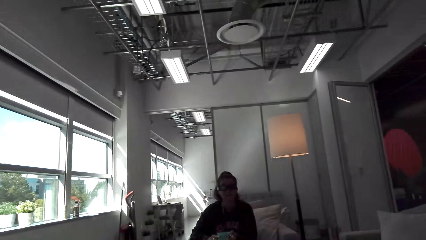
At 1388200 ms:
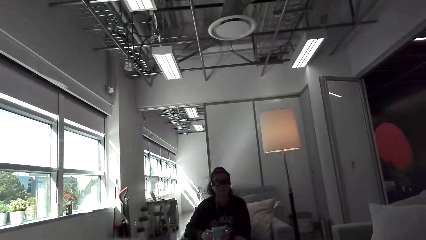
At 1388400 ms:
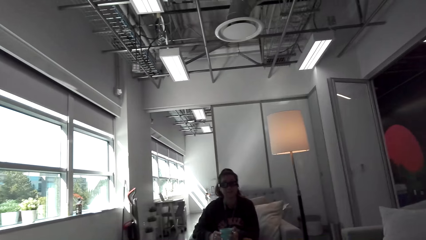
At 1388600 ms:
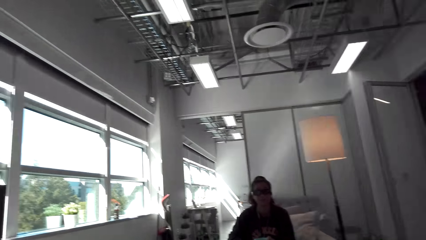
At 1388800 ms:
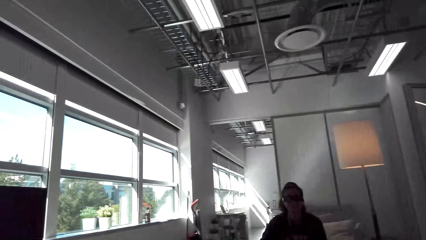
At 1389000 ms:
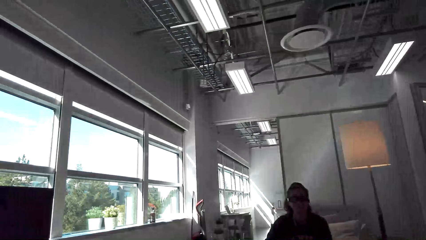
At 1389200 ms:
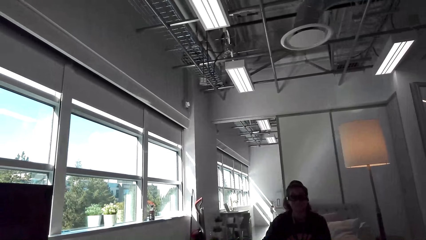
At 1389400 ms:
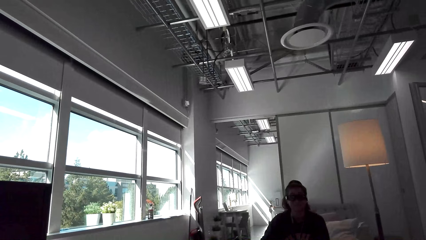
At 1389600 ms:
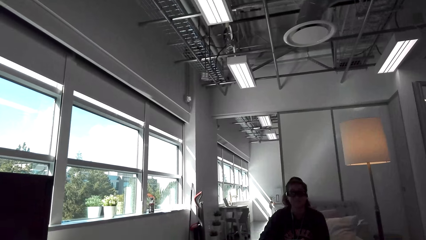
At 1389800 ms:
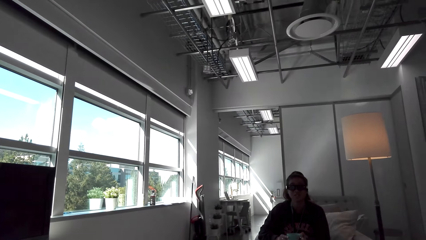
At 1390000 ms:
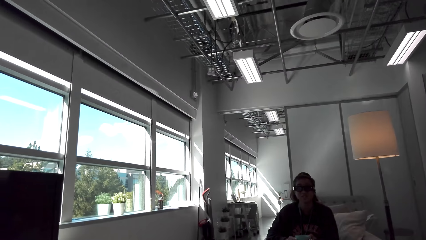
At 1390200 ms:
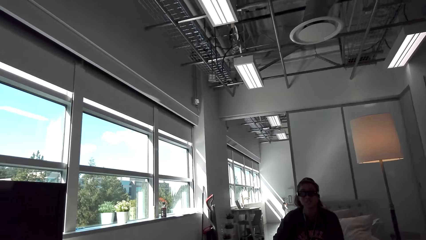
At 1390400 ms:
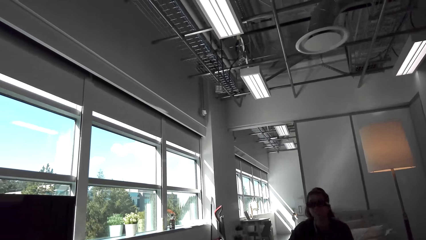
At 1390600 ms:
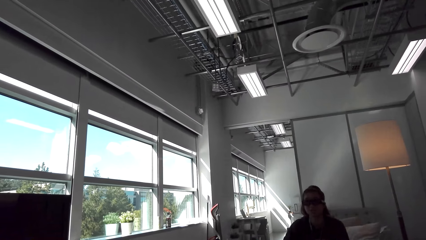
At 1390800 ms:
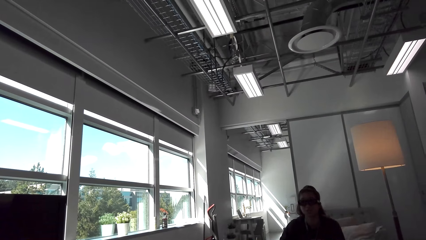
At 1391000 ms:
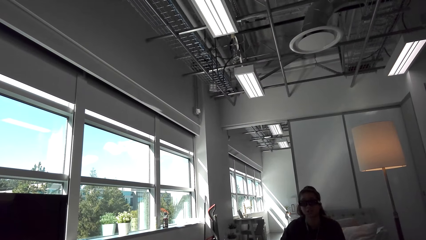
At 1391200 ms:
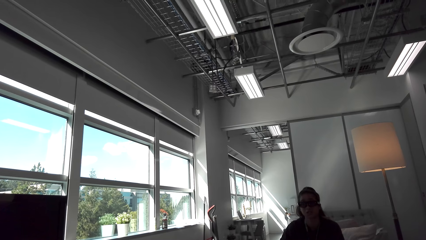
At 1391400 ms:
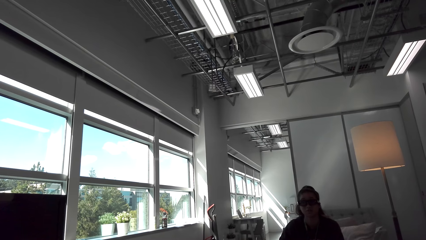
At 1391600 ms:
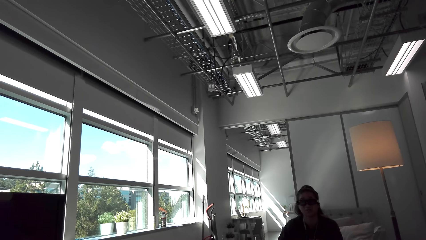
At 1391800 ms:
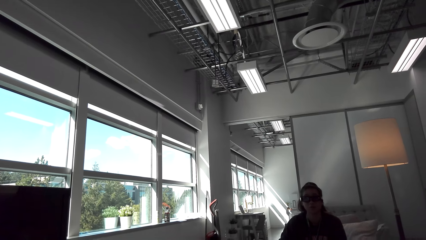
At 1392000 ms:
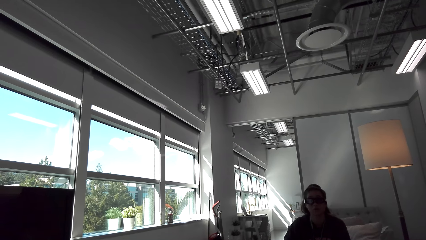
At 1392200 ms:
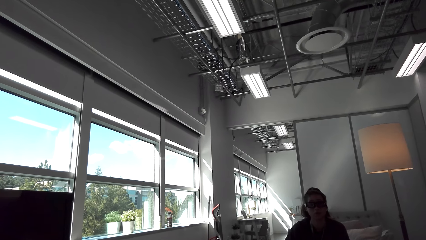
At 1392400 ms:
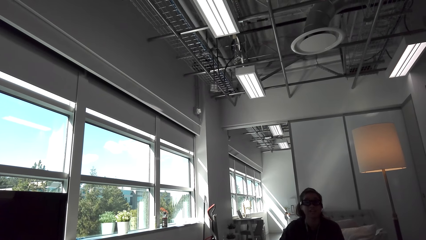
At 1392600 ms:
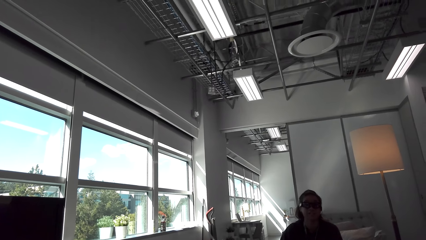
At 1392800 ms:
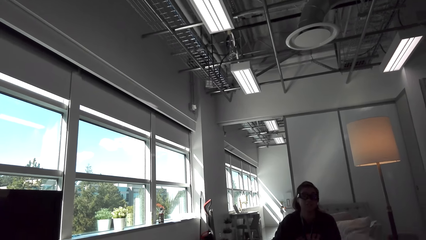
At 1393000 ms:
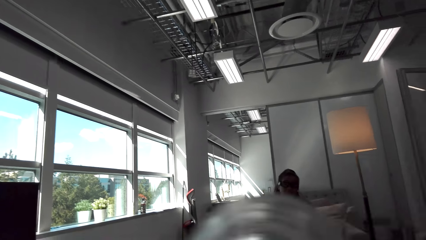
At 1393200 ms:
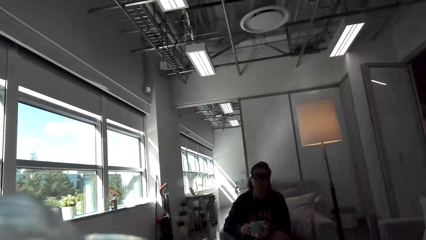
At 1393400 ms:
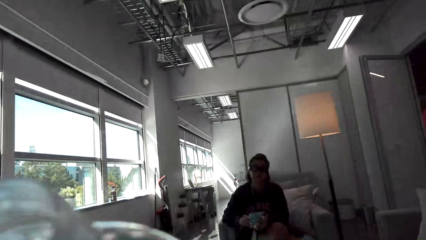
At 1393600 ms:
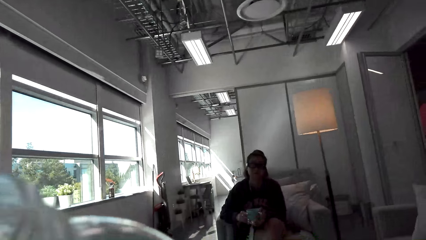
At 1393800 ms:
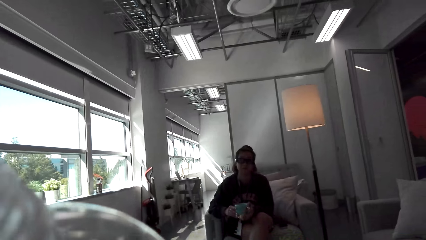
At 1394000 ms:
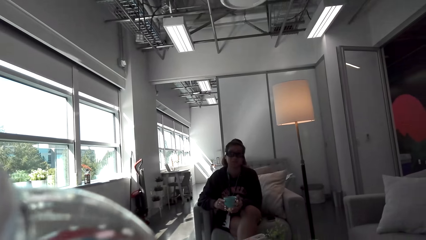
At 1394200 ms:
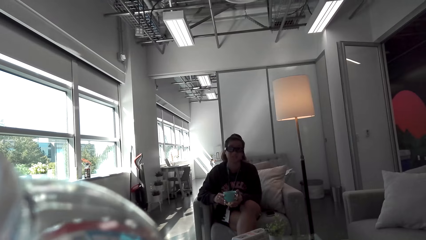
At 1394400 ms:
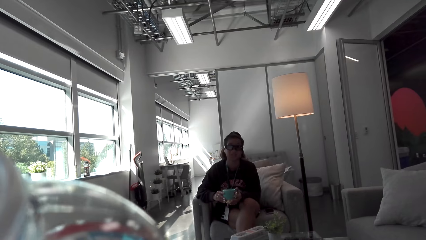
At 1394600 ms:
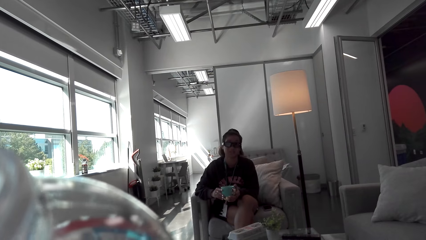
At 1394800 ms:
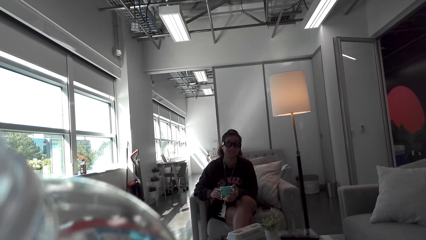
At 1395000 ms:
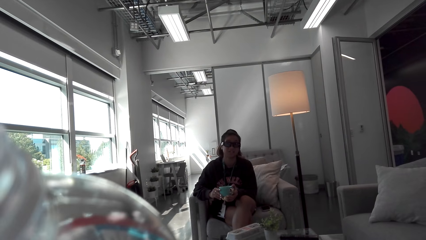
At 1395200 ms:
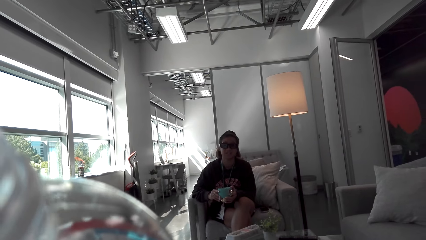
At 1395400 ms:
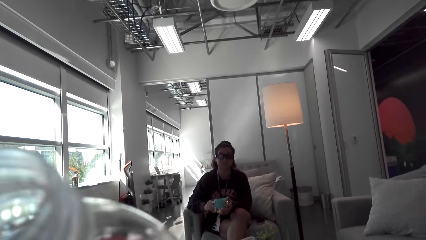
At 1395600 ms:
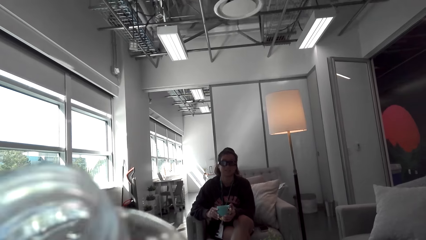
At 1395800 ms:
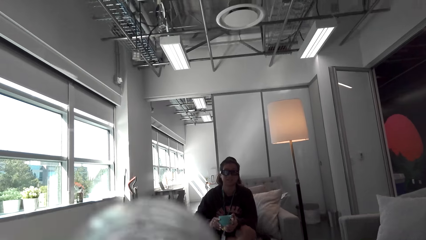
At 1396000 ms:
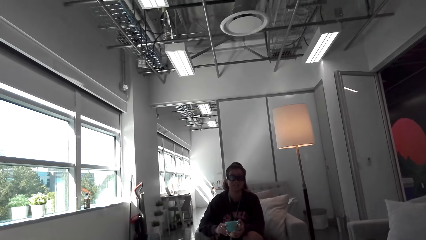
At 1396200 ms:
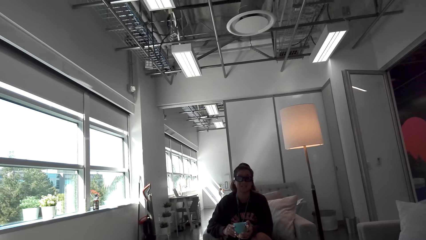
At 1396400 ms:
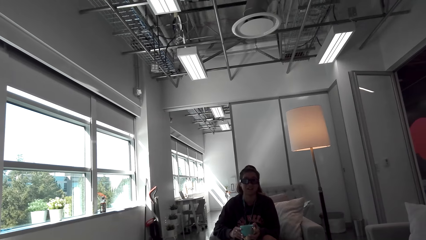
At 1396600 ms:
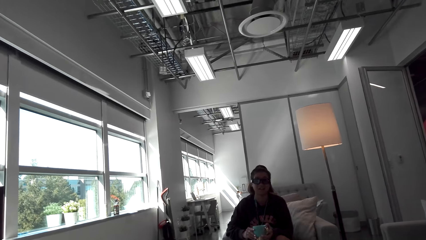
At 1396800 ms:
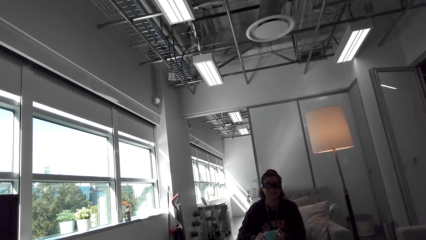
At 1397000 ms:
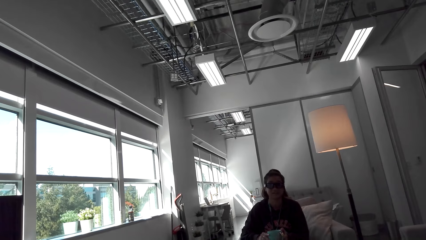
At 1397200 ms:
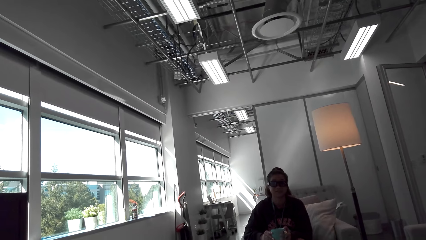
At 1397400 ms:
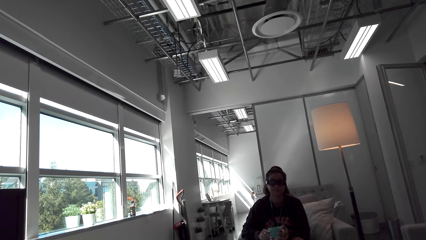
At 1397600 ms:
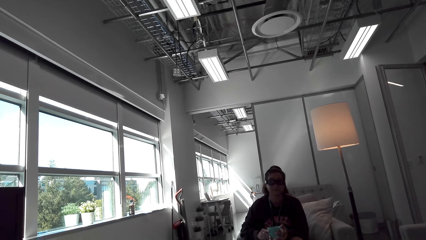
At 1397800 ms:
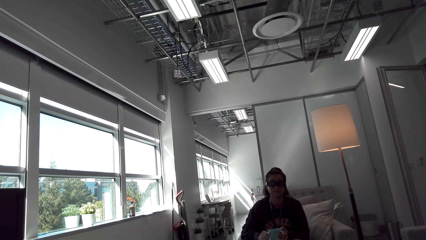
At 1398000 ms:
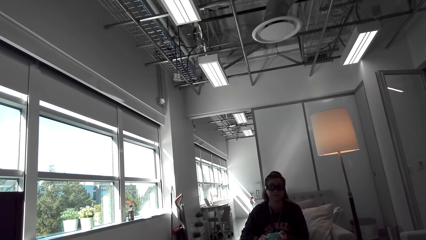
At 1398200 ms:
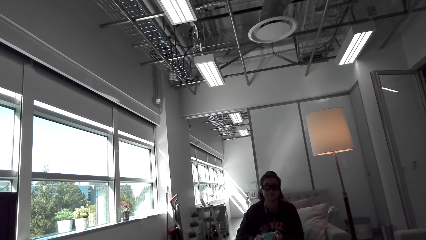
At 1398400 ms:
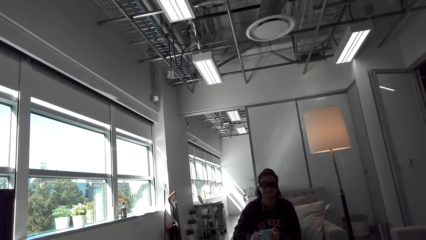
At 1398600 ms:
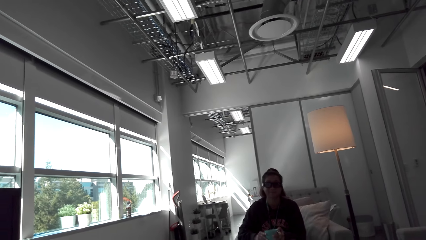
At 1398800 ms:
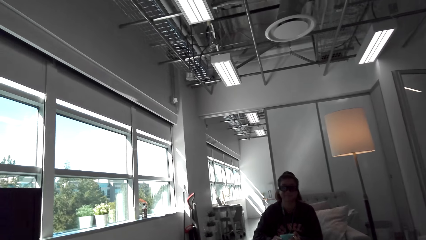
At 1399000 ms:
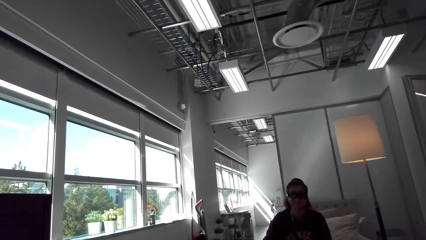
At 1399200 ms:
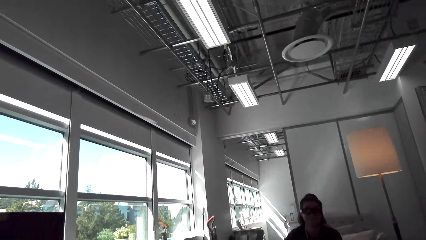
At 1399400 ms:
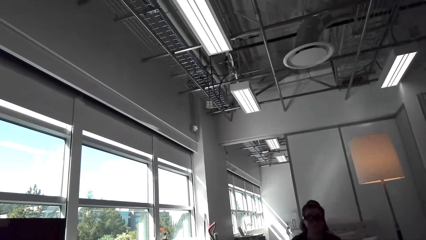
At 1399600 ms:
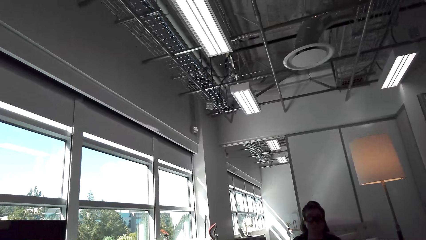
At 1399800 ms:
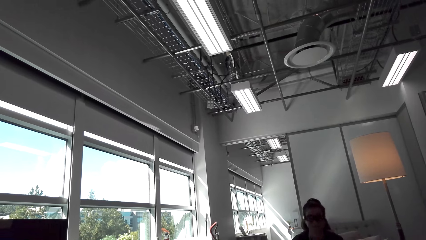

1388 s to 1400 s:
The camera wearer drinks from the bottle.

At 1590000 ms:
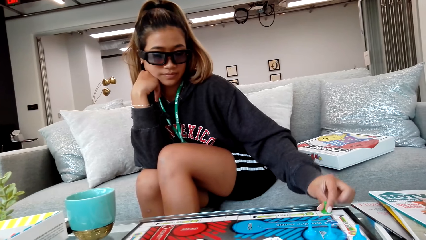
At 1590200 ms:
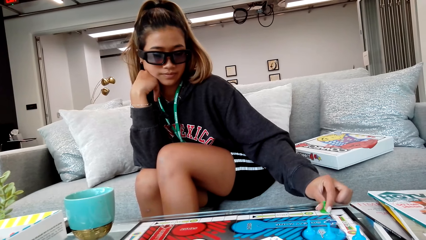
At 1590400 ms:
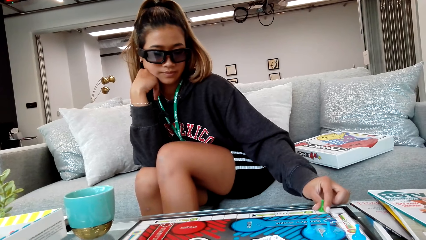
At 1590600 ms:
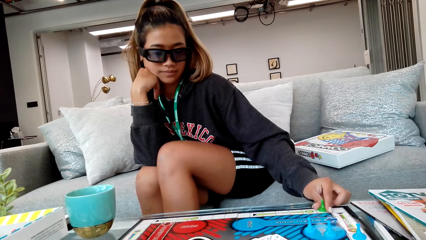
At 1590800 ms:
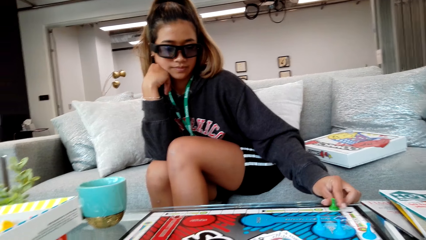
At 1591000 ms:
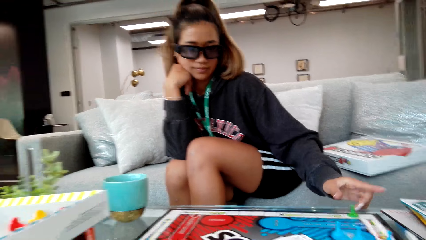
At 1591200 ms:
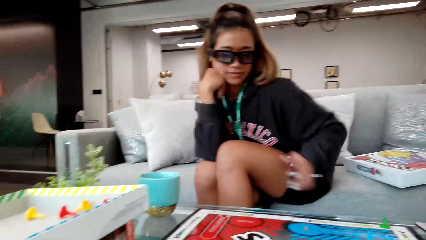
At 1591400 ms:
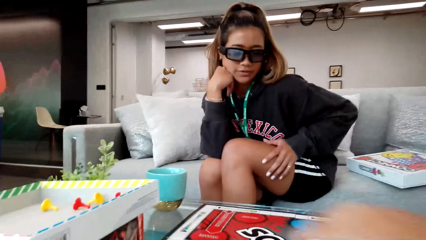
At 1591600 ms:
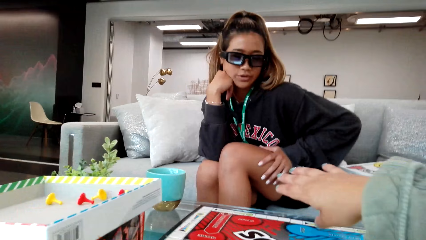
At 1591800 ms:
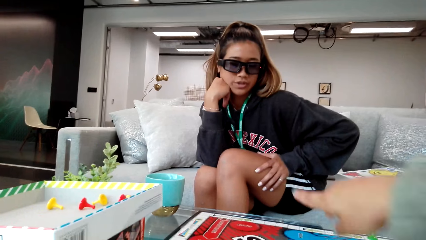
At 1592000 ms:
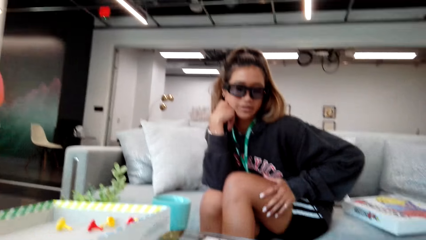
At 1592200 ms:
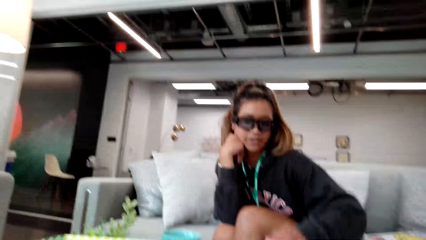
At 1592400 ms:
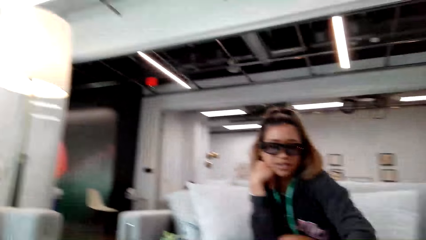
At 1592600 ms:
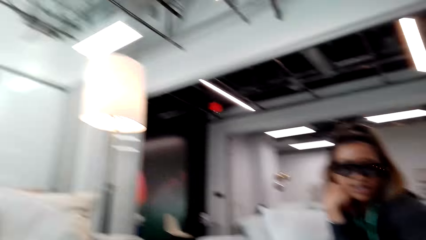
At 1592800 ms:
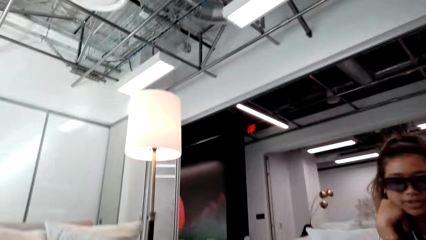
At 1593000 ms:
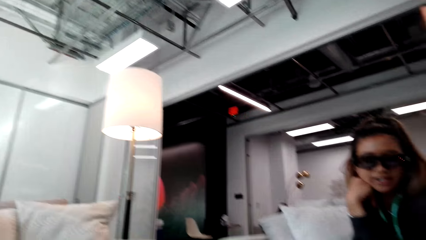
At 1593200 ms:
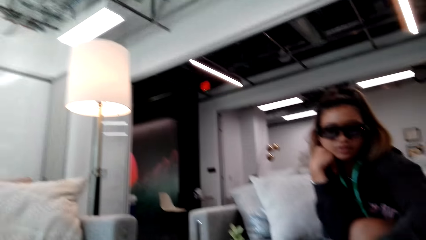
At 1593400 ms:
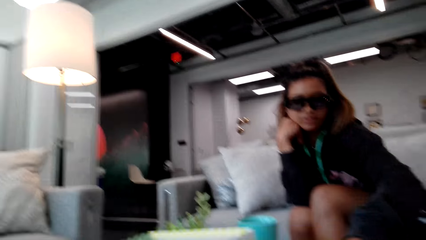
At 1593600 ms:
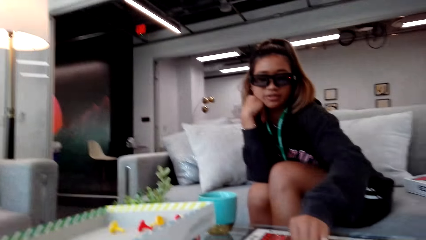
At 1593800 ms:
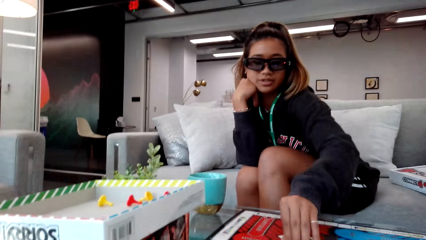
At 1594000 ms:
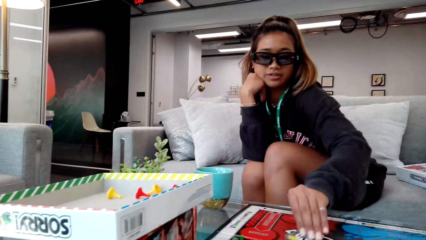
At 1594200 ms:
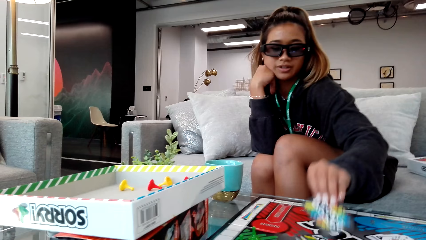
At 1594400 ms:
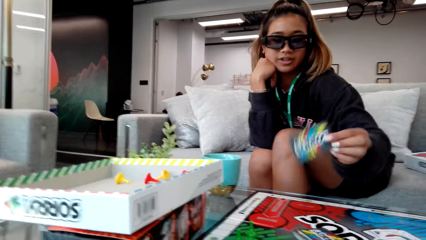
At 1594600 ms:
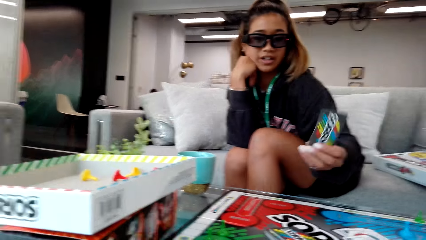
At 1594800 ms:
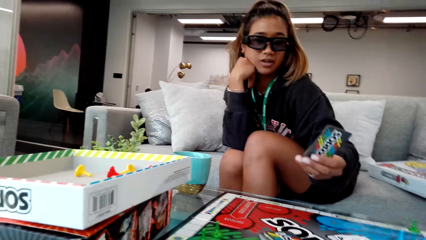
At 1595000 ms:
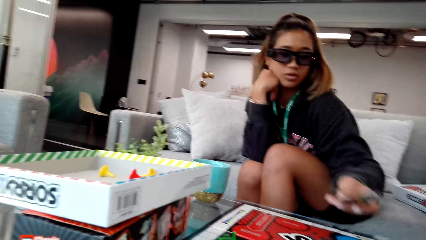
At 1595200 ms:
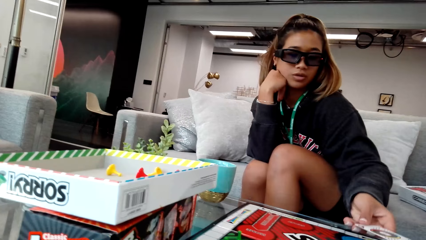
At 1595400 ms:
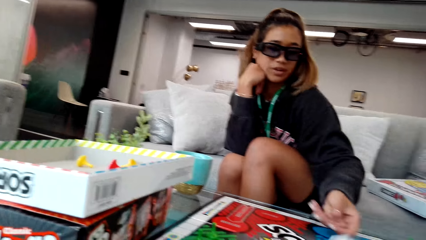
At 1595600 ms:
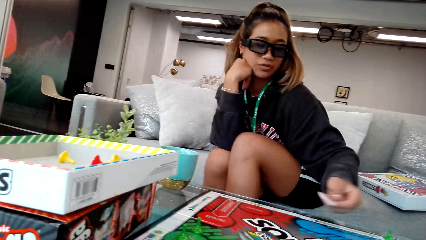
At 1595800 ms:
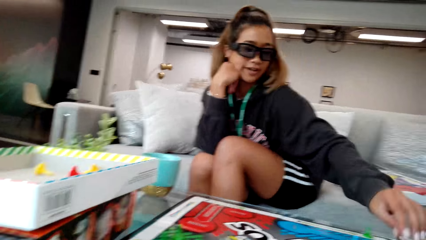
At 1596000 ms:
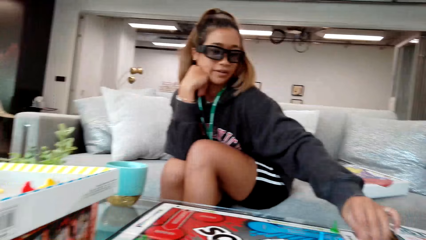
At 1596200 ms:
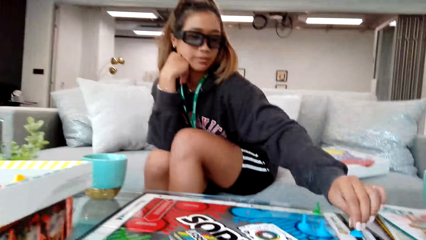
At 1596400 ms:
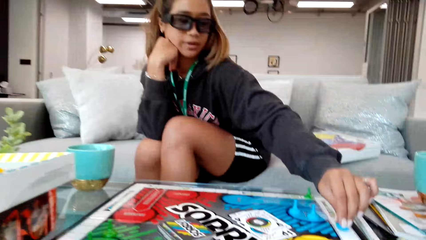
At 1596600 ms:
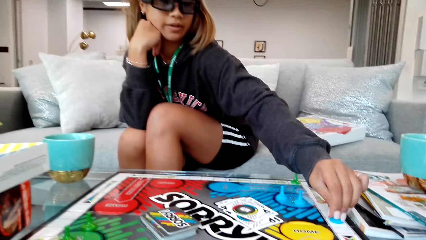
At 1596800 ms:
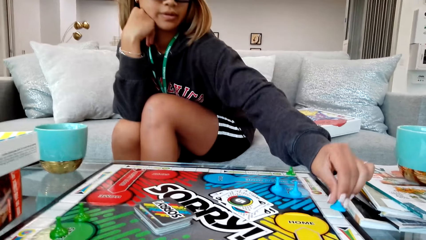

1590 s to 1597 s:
The camera wearer gestures with his hand. He looks around the room. A lady picks the game card. The lady holds the card, puts down the card, and holds the pawn.
